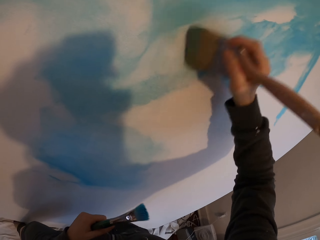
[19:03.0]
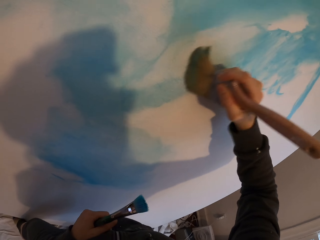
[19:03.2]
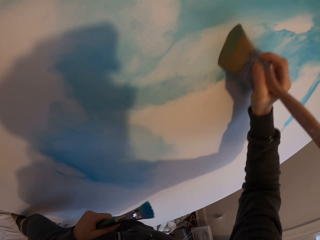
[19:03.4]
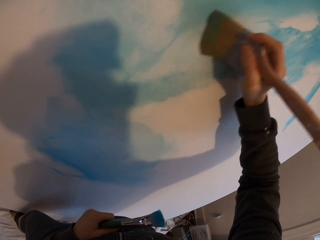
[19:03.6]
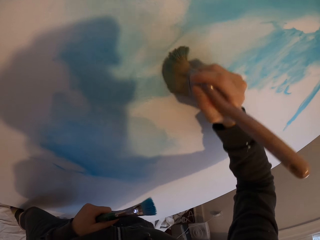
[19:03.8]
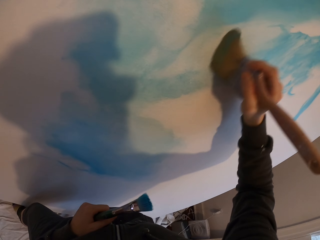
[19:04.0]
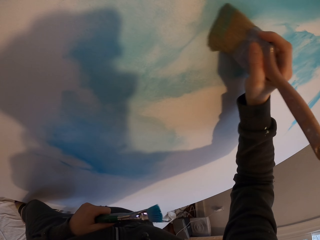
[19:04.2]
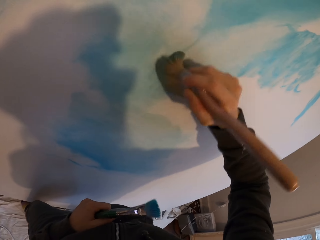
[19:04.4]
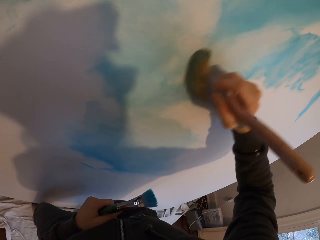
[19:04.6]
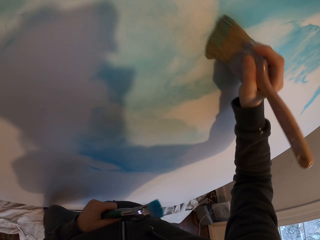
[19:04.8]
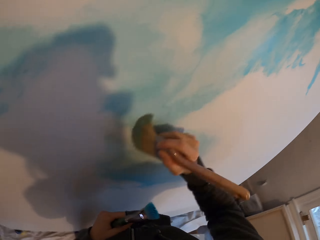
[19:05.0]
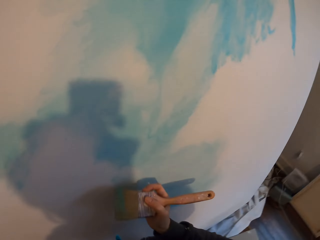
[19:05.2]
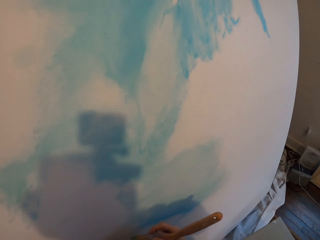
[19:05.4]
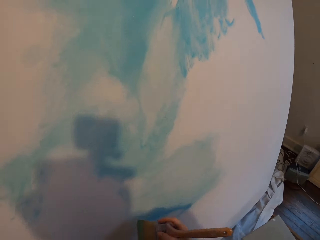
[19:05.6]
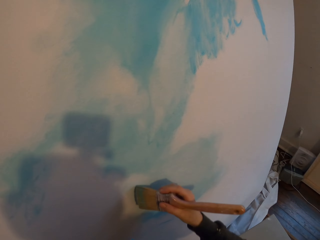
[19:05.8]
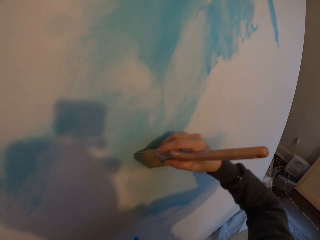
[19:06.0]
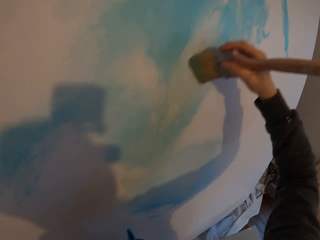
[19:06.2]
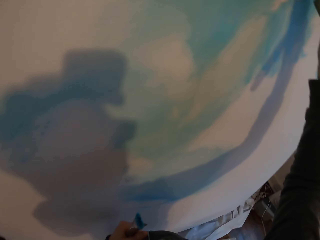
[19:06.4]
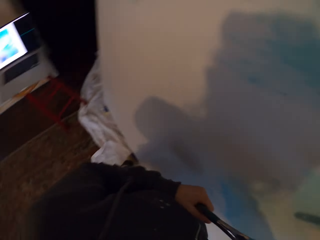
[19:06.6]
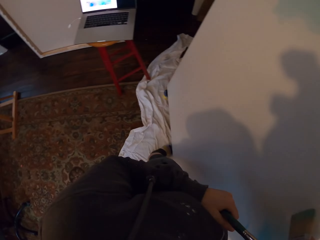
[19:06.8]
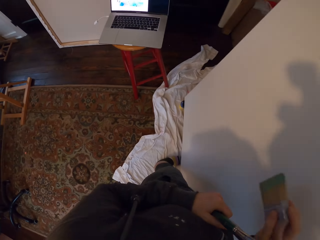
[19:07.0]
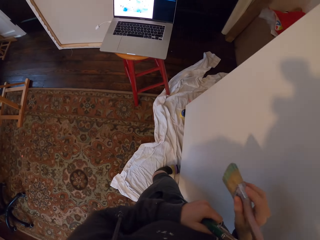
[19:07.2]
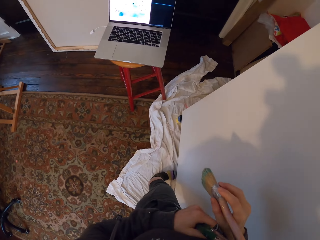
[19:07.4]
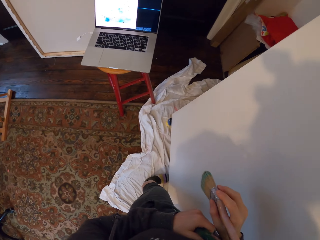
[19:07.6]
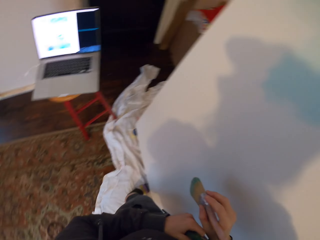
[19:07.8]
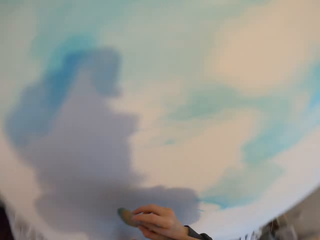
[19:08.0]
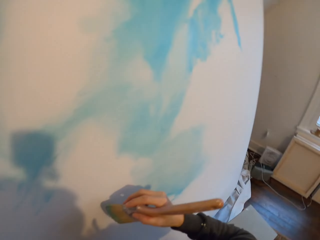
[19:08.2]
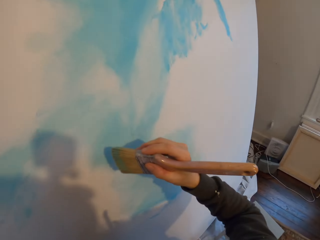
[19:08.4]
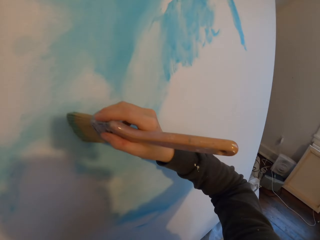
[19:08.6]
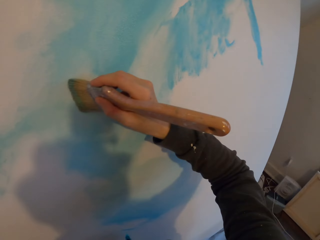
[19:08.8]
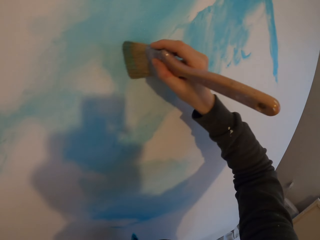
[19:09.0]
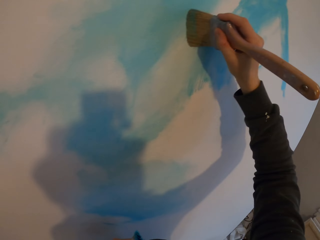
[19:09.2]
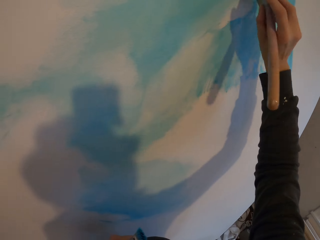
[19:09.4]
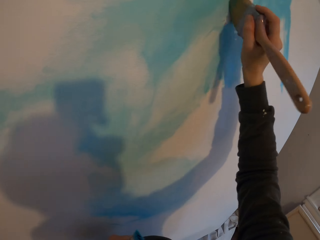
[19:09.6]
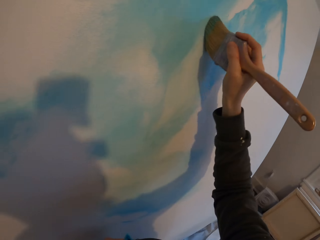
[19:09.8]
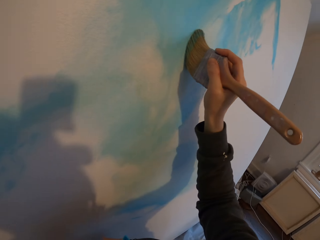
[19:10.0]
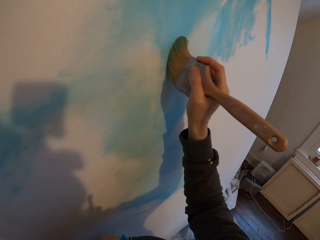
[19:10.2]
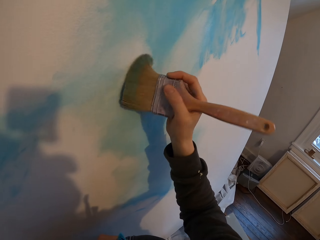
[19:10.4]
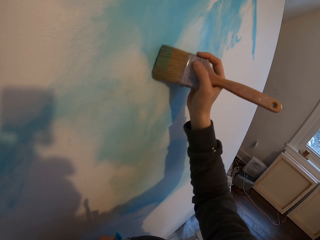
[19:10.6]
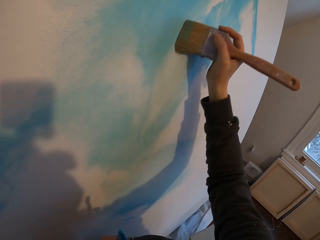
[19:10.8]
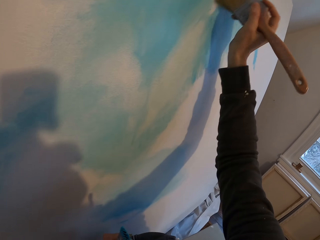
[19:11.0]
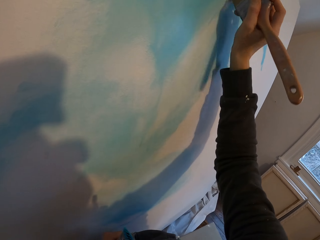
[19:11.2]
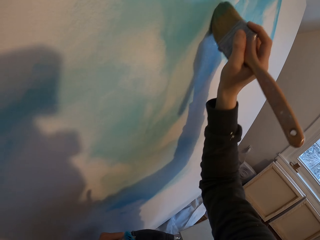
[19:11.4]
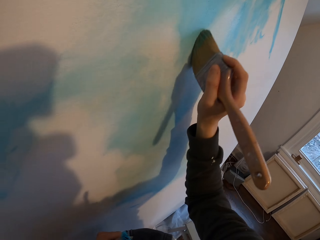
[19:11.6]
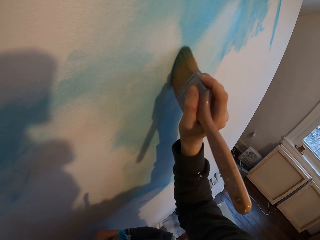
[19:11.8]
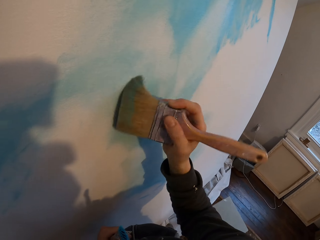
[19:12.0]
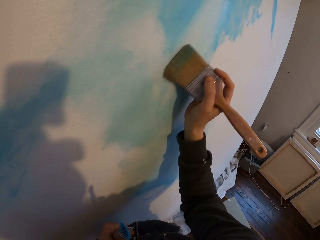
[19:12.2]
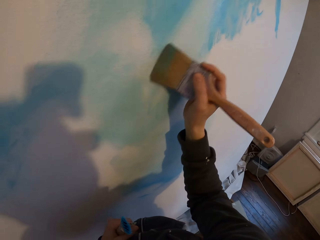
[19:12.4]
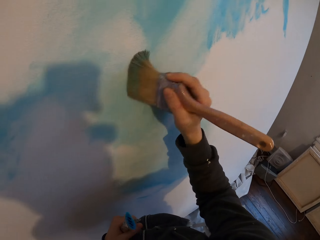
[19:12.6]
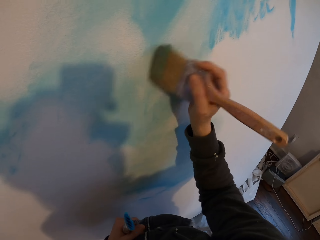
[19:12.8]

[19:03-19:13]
The camera wearer looks at the laptop. They look at the artboard. They paint the board.

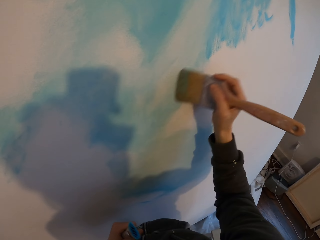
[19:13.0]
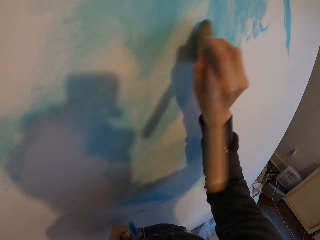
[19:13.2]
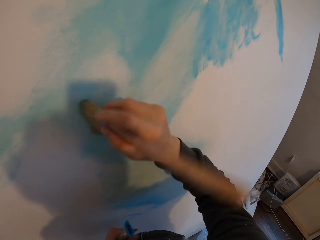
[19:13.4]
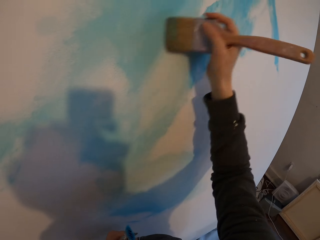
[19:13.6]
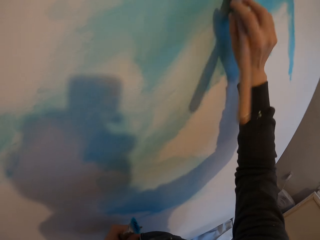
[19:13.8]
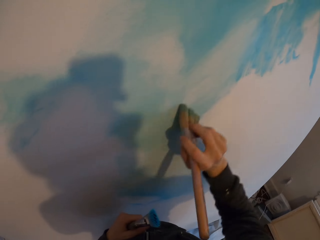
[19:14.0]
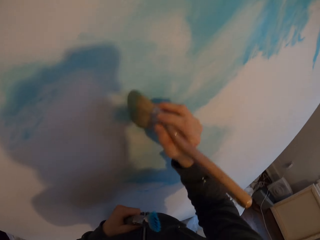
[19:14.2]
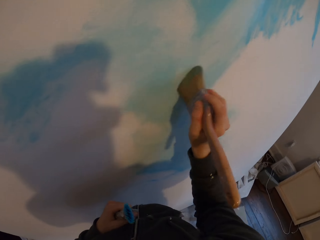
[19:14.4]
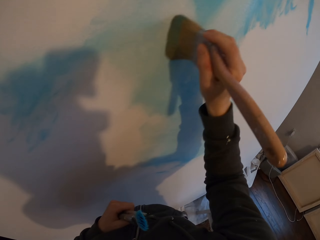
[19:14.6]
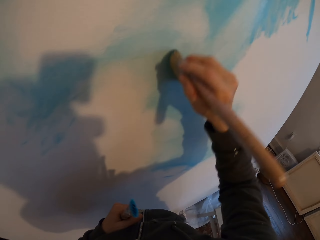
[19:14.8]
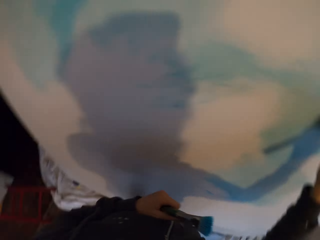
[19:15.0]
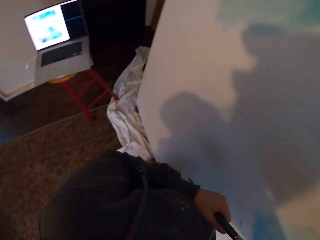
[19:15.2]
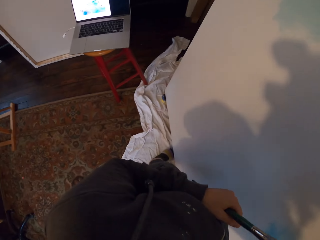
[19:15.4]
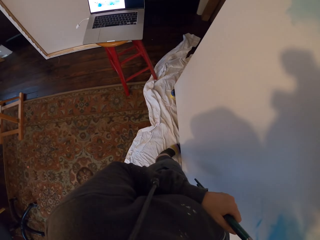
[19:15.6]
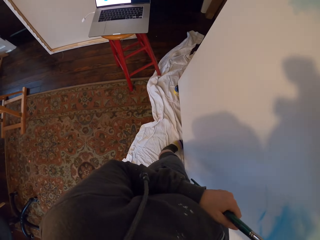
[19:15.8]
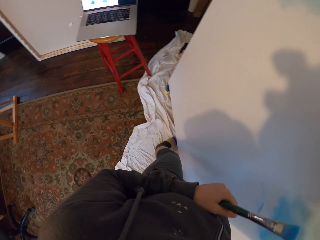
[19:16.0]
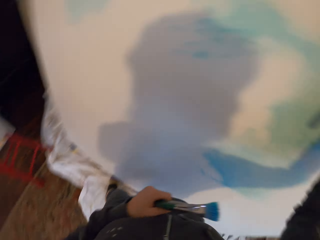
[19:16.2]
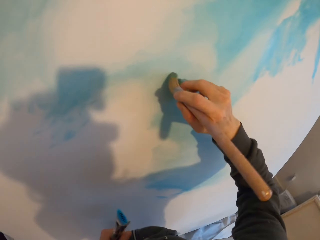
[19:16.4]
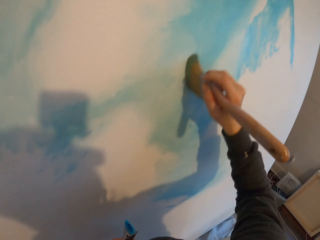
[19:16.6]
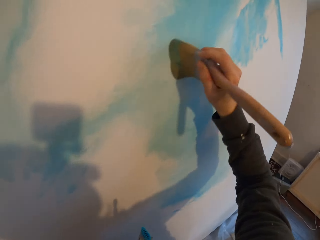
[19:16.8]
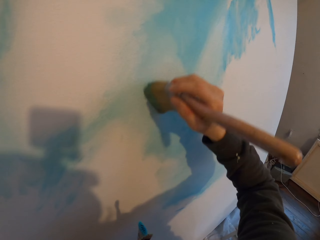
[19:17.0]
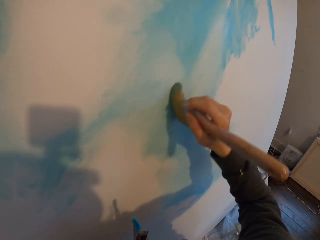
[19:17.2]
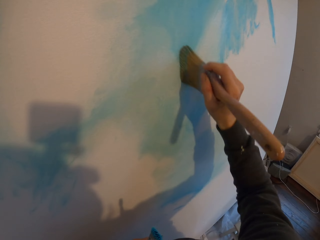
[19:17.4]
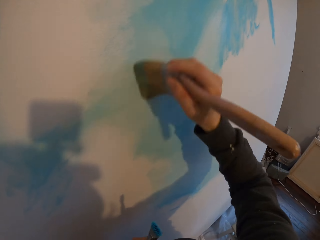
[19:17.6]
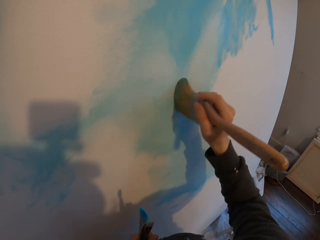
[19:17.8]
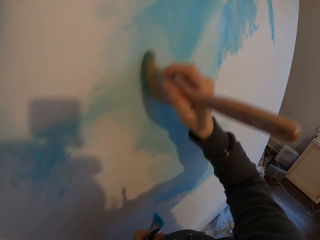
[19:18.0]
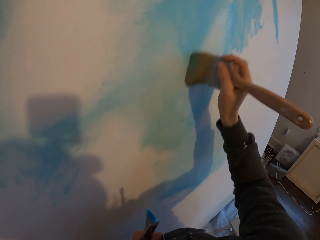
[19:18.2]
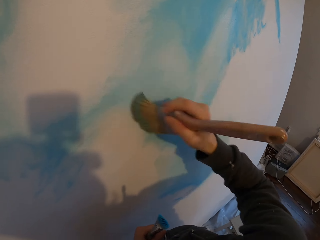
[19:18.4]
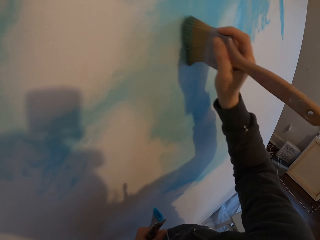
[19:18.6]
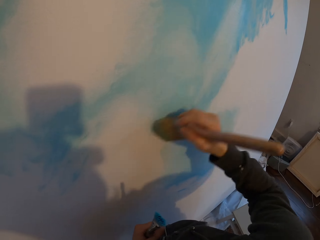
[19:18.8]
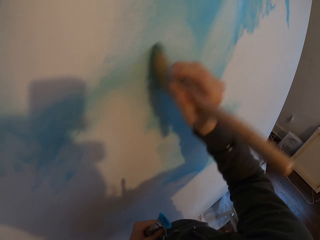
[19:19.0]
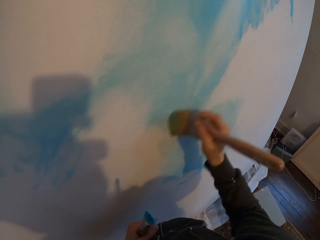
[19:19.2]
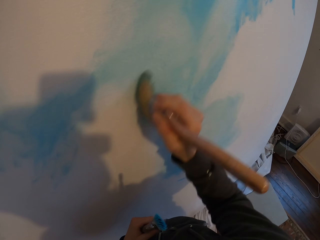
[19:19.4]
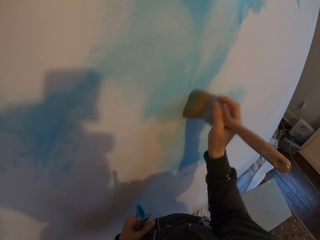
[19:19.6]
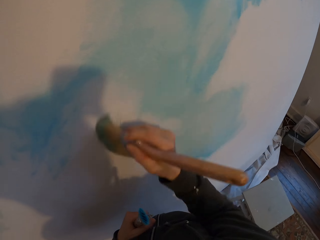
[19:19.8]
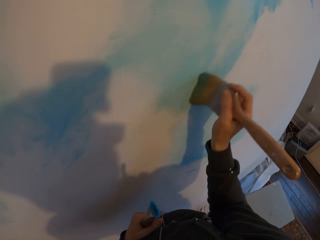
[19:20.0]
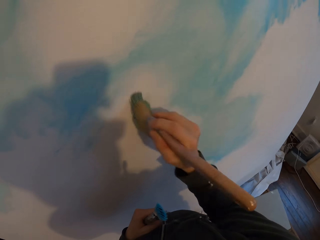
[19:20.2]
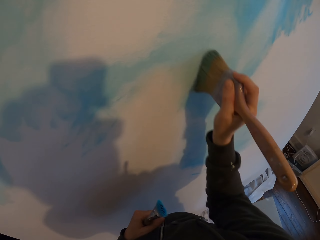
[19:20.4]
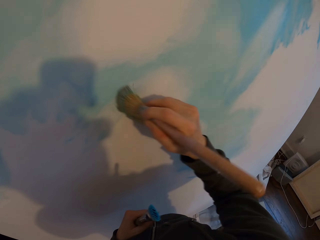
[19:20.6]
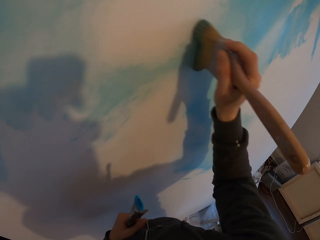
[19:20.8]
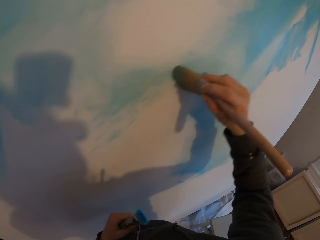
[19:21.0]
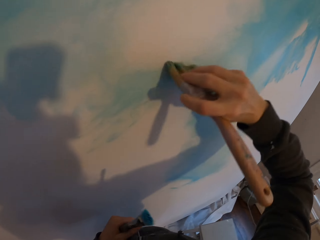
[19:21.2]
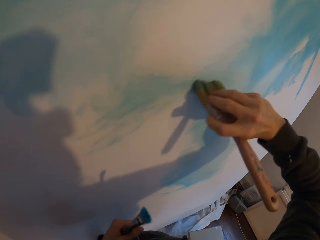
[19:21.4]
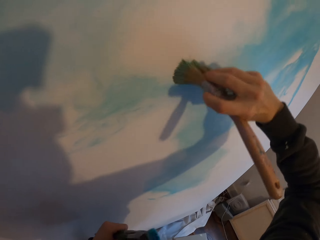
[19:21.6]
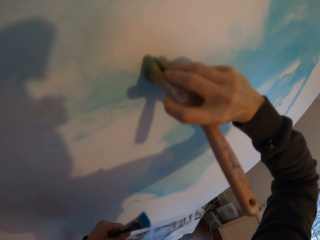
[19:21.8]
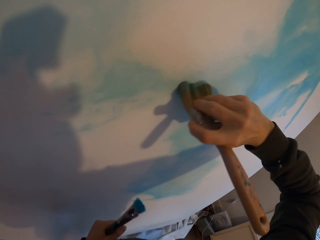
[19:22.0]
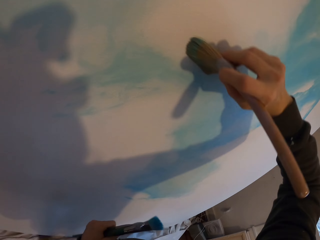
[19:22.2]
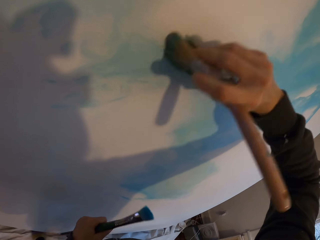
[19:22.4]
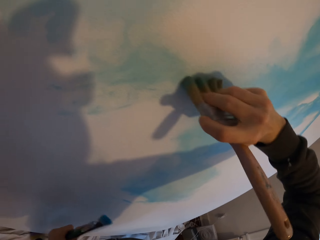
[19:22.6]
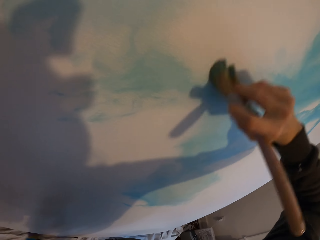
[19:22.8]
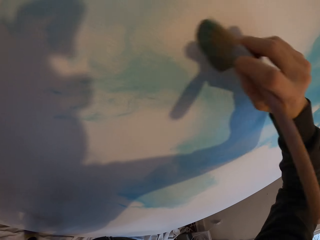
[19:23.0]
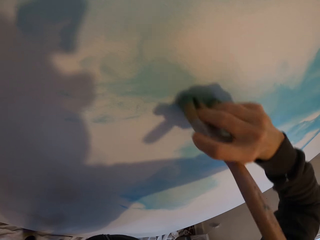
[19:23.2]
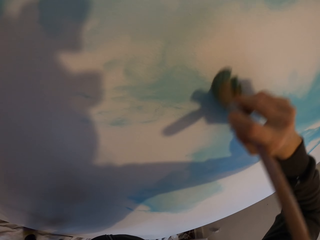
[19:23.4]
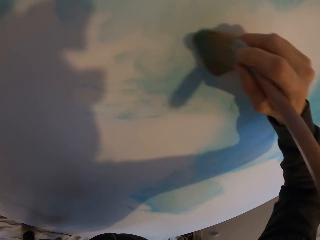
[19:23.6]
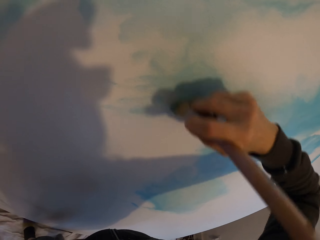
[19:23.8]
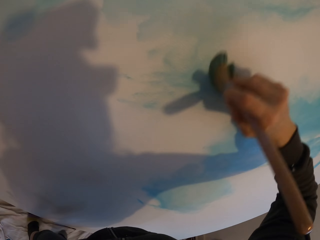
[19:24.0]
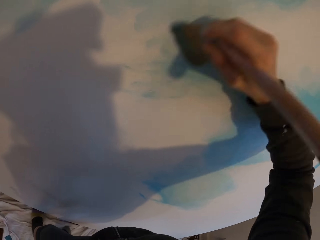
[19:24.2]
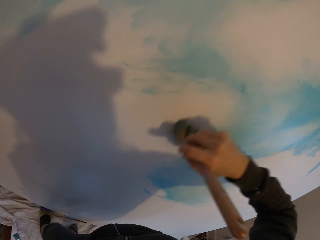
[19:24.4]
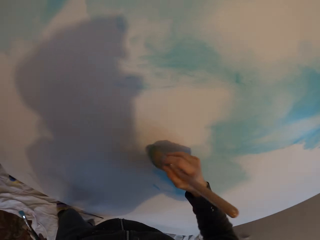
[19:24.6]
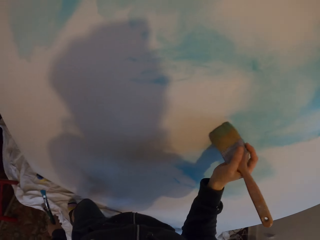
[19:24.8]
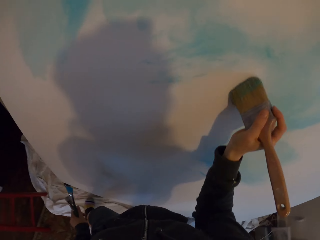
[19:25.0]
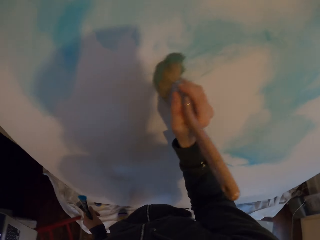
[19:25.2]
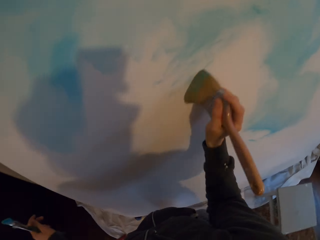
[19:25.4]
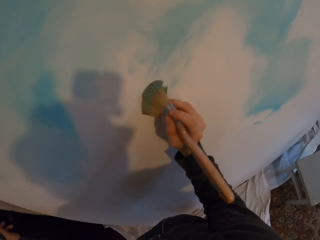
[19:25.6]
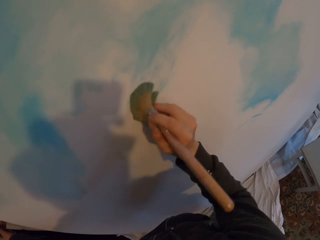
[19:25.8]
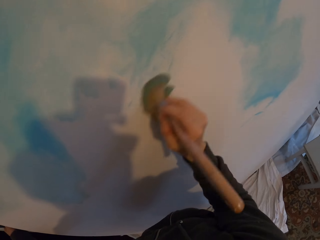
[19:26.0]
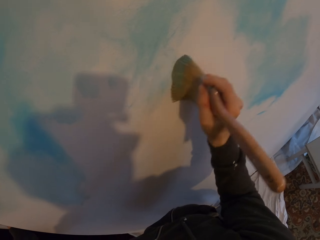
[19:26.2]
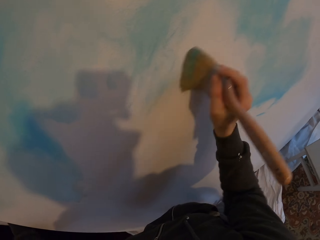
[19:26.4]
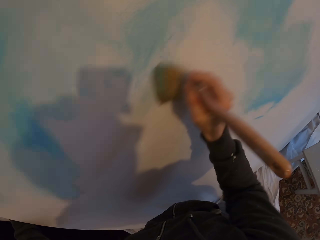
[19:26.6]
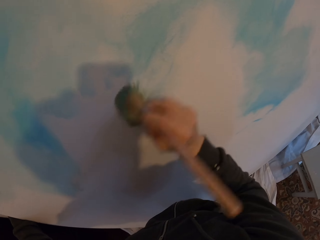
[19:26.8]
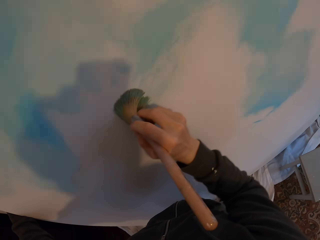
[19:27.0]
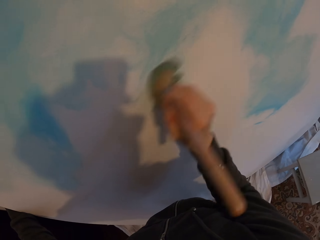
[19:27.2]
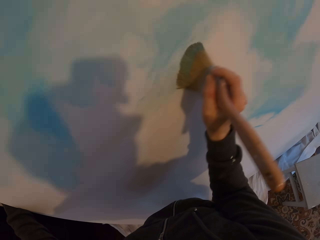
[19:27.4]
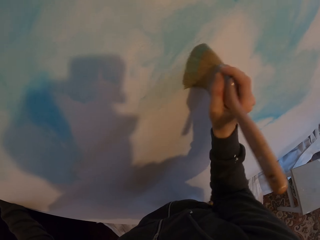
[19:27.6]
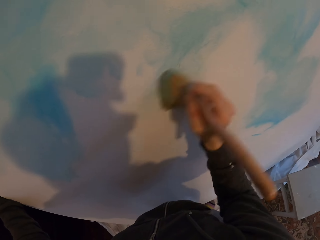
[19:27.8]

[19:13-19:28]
The camera wearer looks at the laptop. They paint the board.
